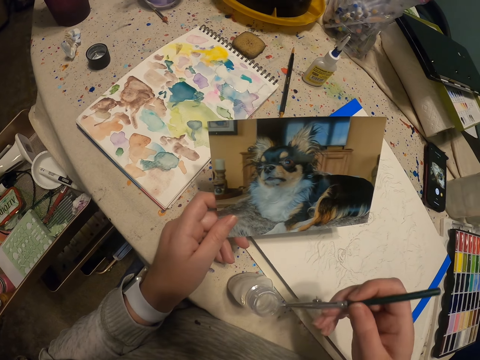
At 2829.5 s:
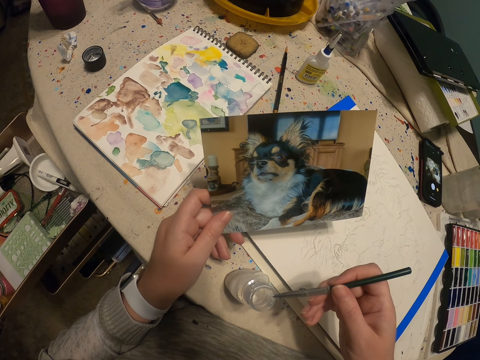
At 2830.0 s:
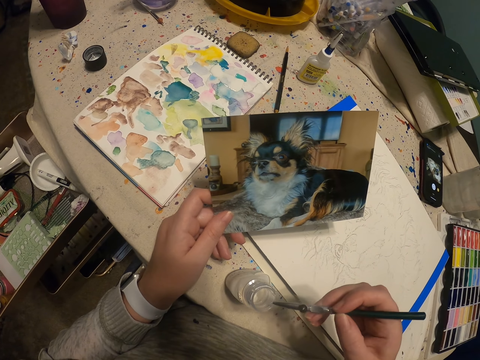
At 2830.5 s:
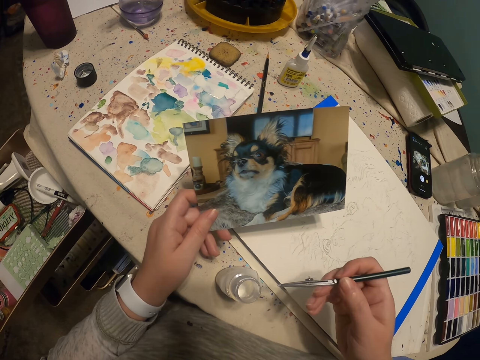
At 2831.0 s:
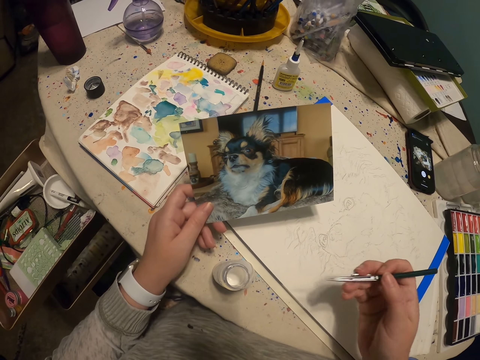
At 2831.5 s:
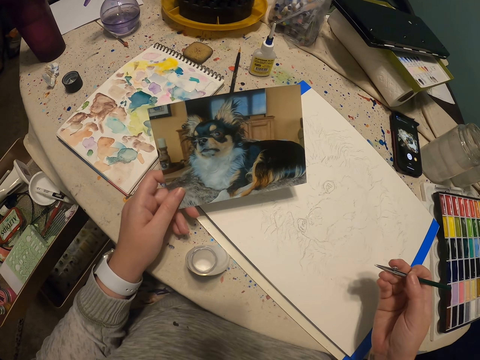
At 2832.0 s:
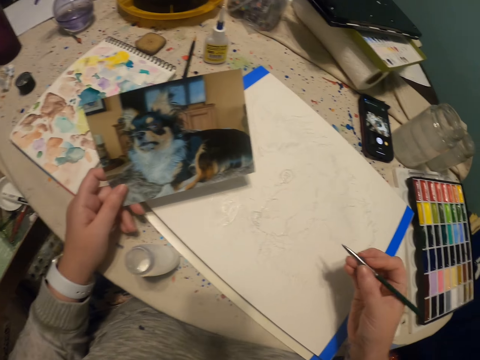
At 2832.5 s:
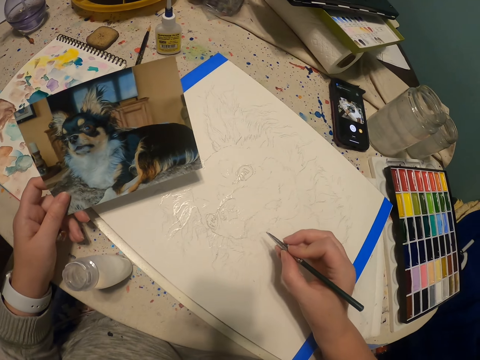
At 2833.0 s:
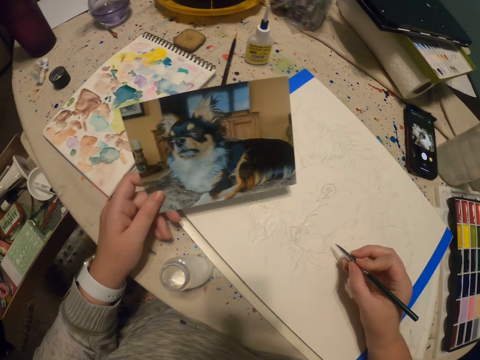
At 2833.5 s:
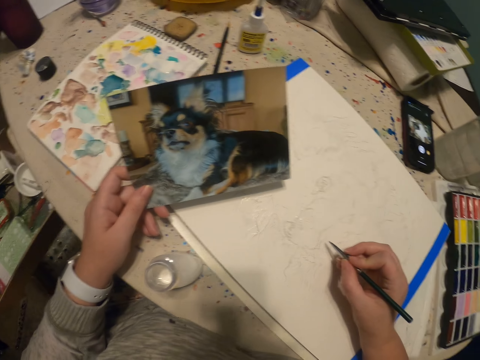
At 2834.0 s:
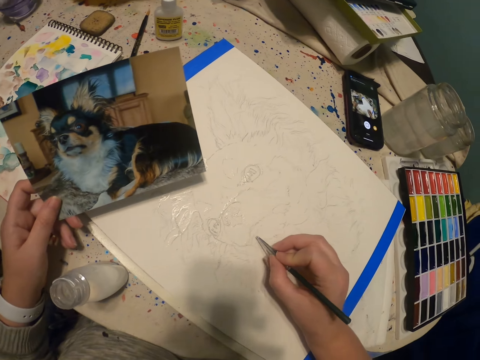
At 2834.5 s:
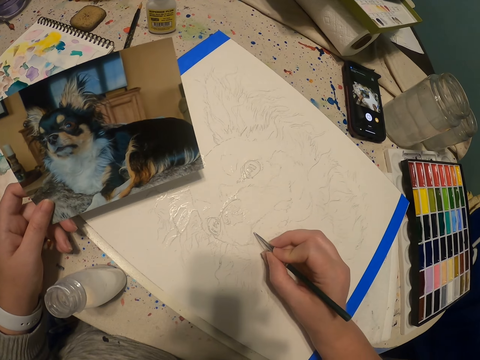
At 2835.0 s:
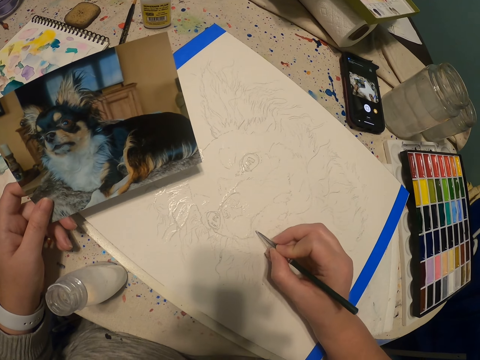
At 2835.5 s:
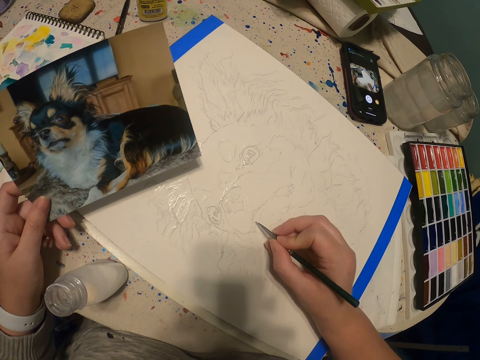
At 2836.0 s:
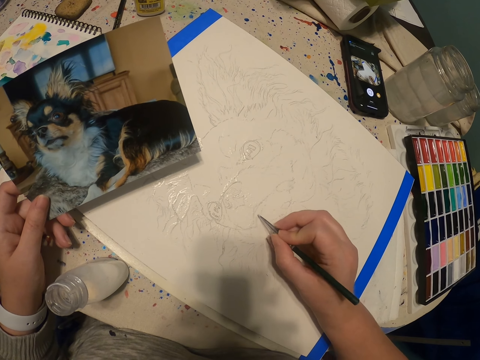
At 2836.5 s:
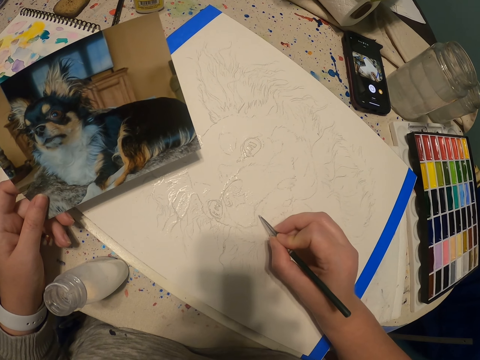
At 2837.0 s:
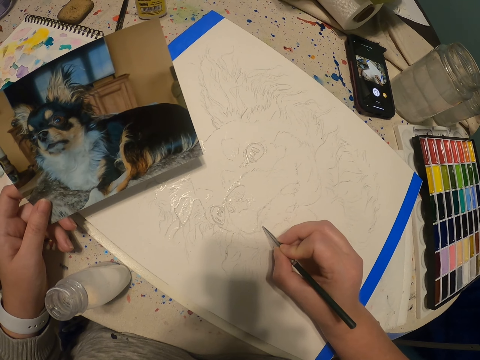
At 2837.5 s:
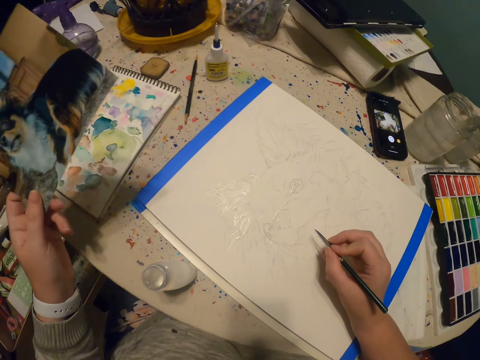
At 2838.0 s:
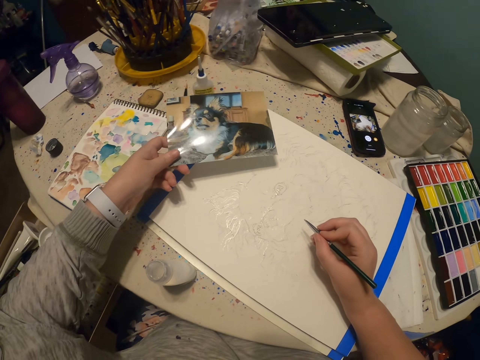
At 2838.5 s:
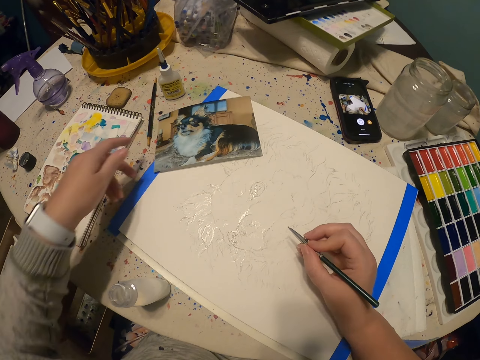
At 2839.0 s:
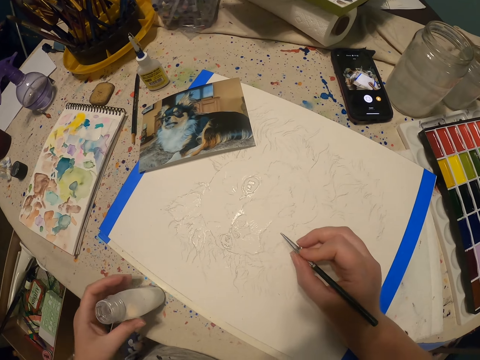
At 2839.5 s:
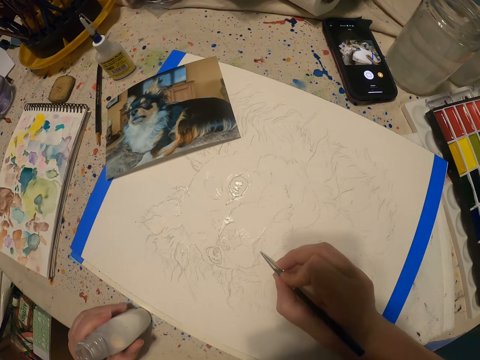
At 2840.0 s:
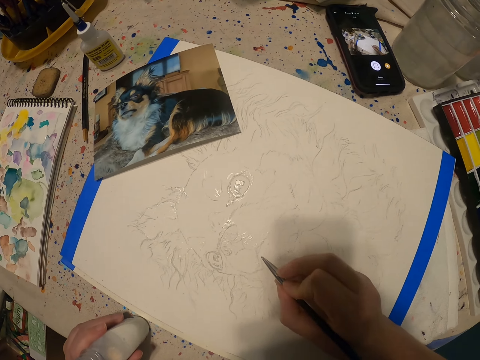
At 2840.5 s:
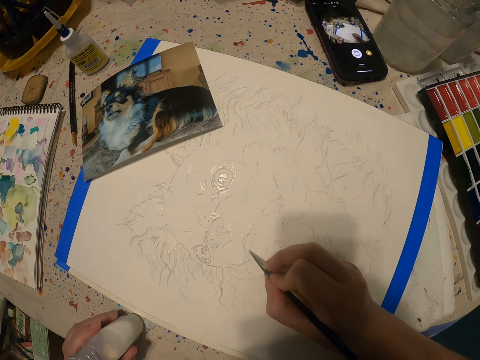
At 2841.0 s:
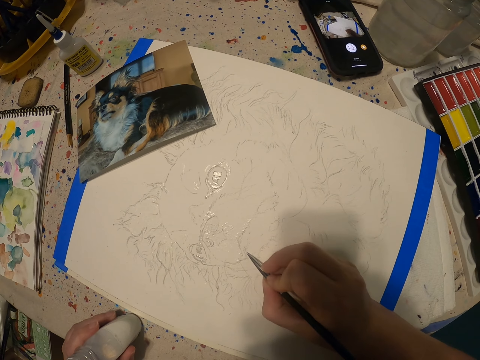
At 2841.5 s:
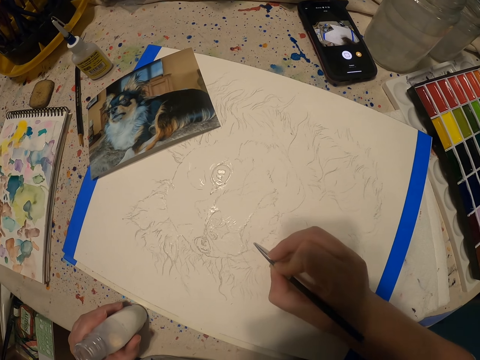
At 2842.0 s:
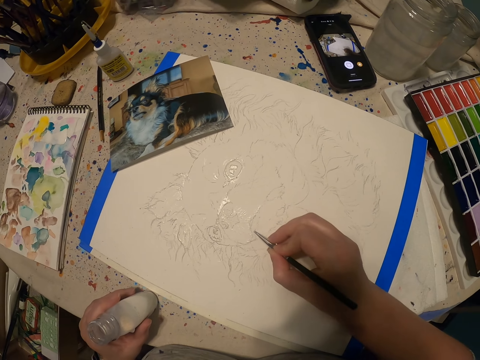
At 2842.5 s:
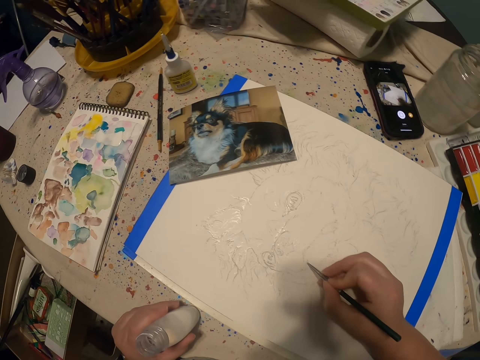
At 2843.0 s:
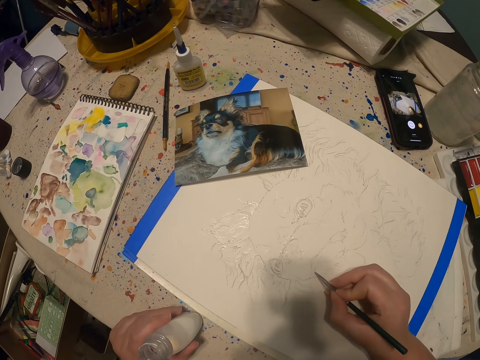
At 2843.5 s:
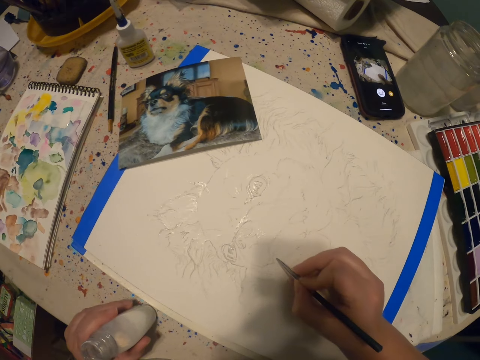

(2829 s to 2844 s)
The camera wearer adjusts the paint brush. They draw a picture with a pen on the paper. They paint using the paint brush. They put the dog picture to the table using the left hand. They hold the paint bottle using the left hand. They draw a picture with the pen on the paper.

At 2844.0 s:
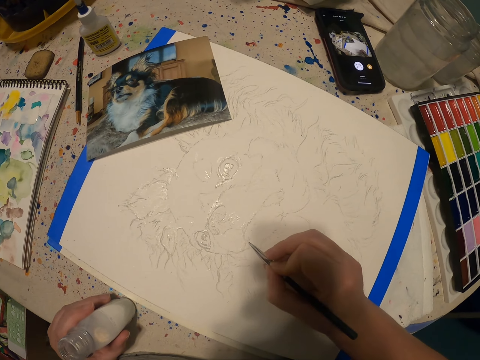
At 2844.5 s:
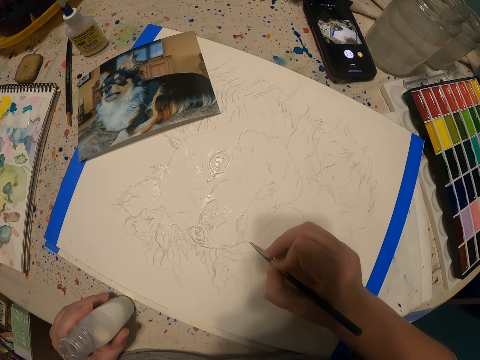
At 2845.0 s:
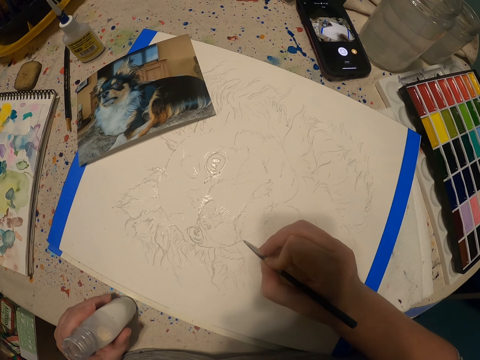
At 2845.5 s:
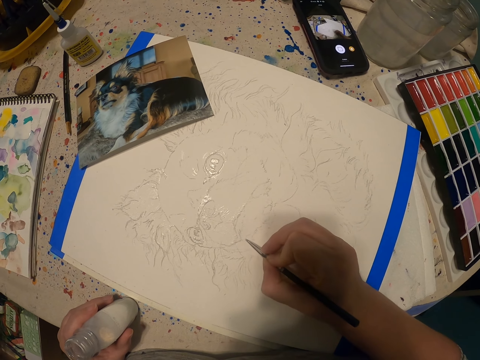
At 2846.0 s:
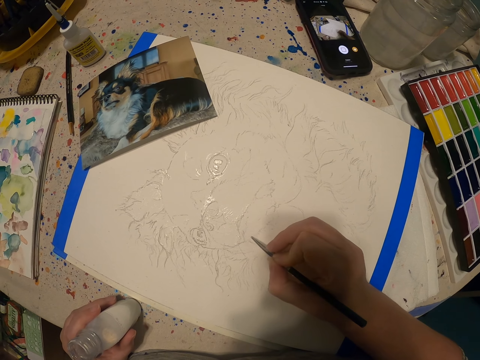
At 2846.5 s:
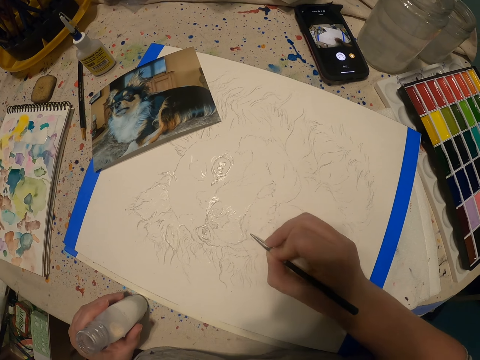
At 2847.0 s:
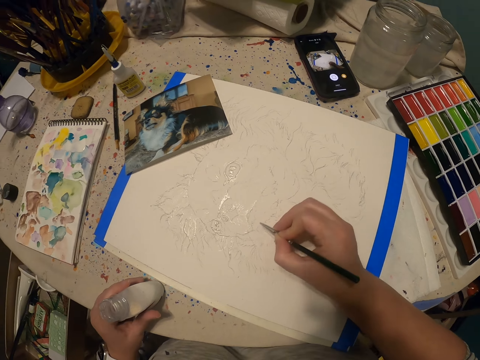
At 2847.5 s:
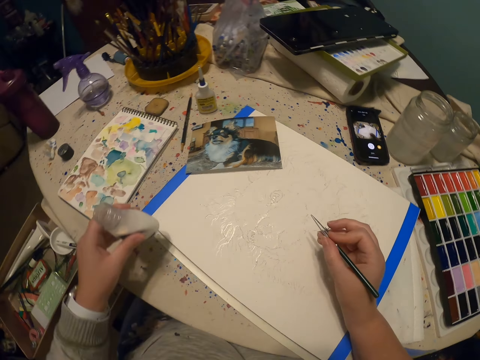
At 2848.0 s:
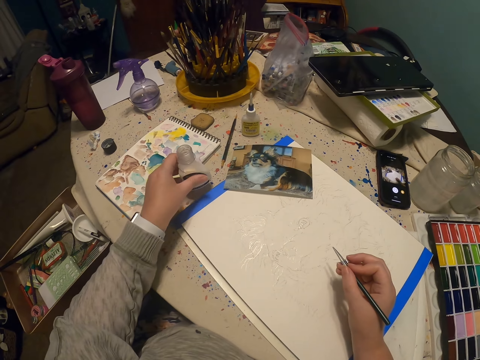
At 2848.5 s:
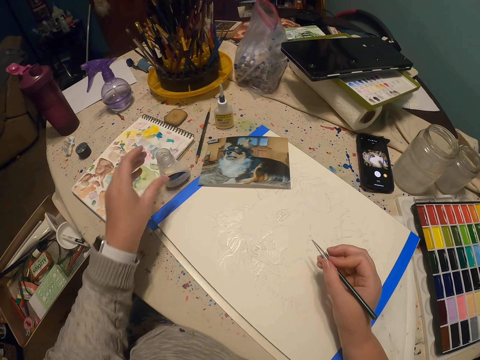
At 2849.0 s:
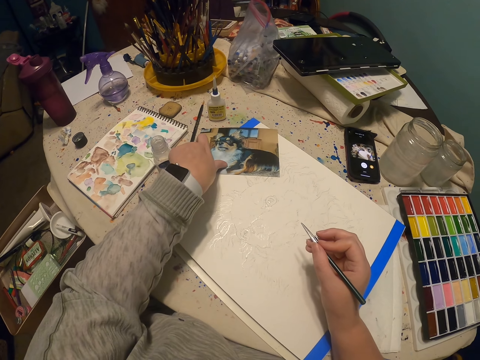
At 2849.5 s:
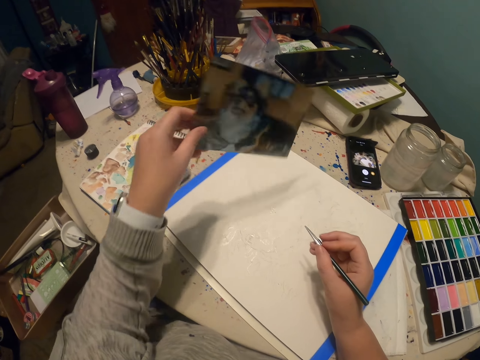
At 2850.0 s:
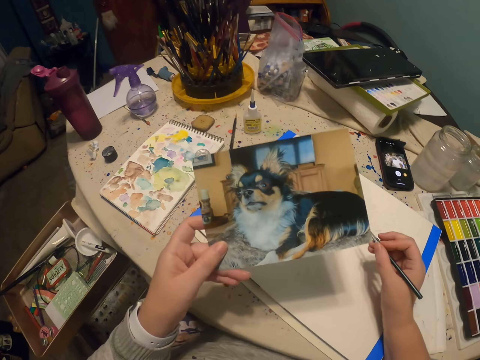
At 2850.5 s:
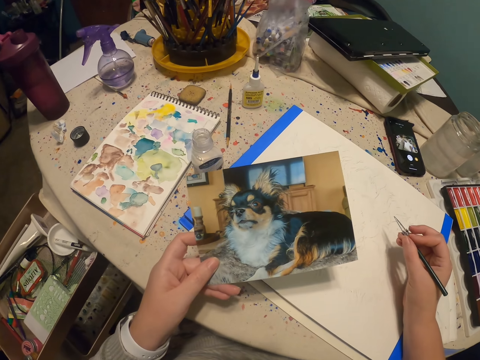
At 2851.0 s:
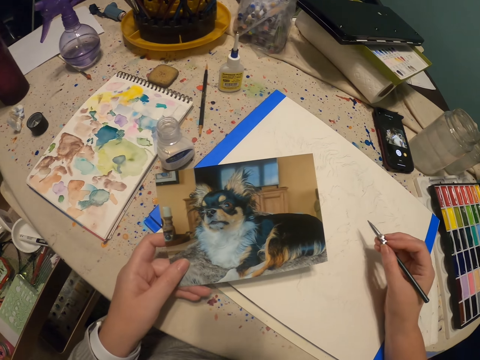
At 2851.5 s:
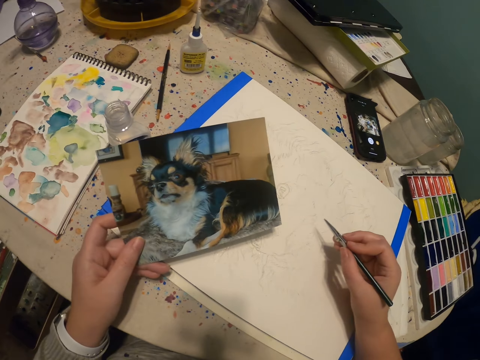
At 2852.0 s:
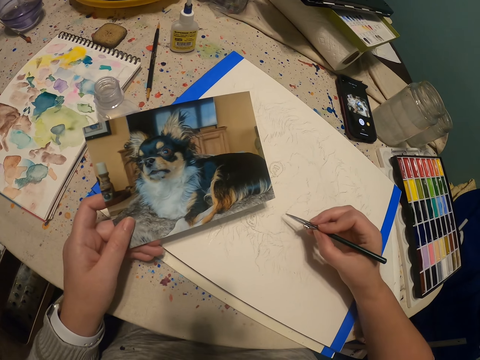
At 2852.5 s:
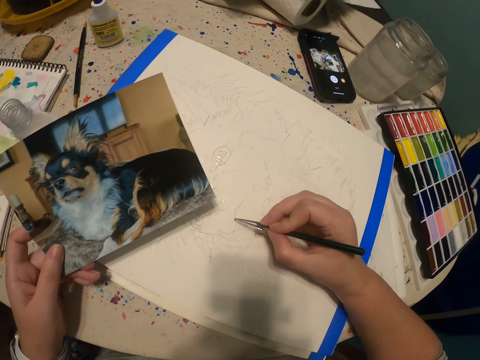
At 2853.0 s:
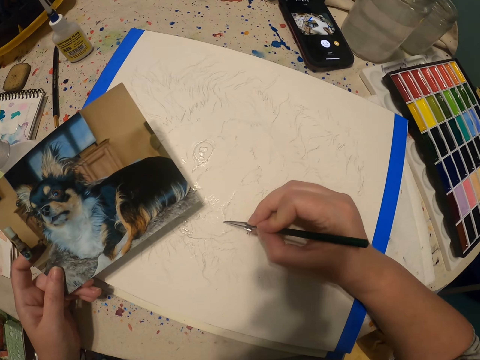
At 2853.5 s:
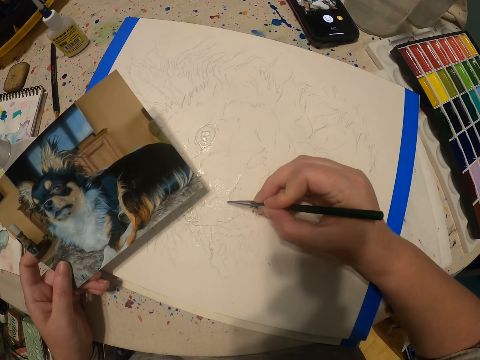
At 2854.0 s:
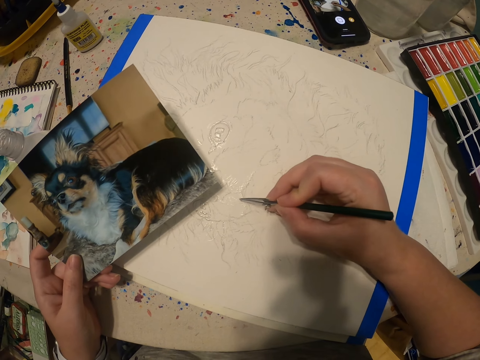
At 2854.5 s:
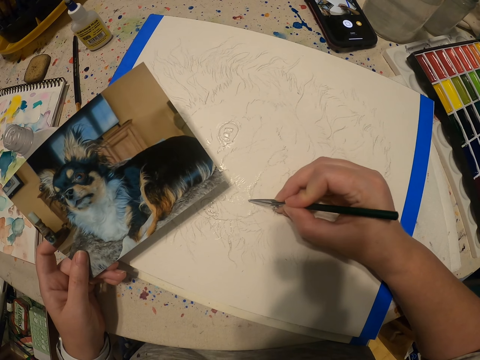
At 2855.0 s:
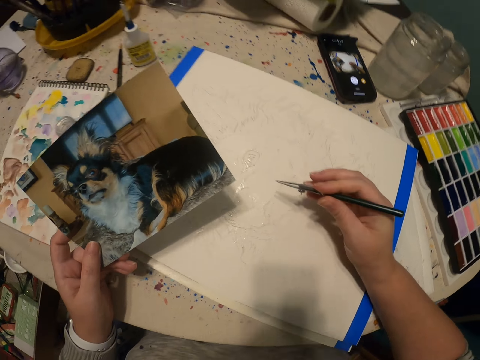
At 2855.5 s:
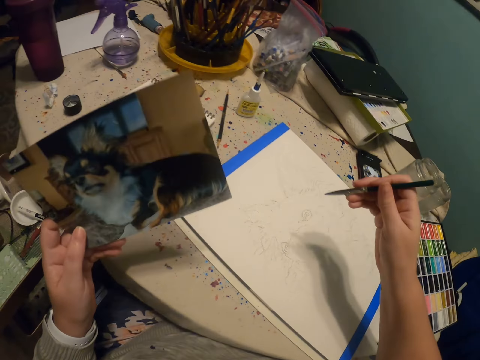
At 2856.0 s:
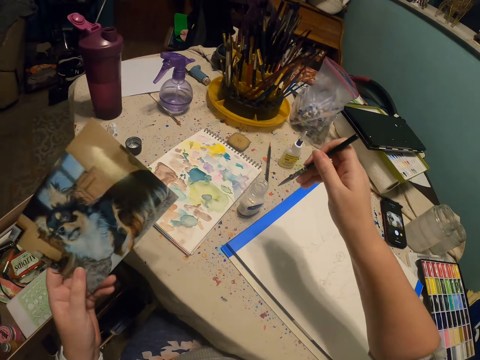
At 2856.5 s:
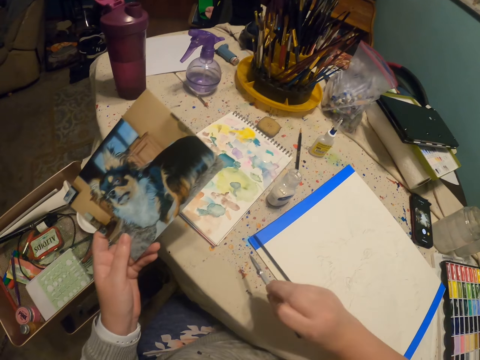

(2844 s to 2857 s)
The camera wearer adjusts the paint on the work table. They pick the dog picture using the left hand. They hold the dog picture on the hand and look at the dog picture on the hand. They draw a picture with a pen on the paper. They adjust hands.
